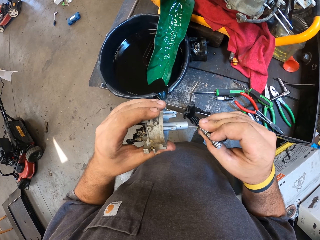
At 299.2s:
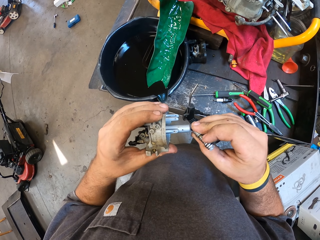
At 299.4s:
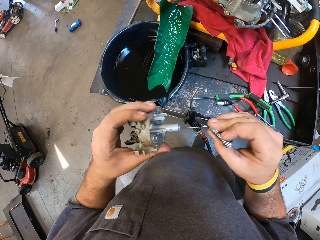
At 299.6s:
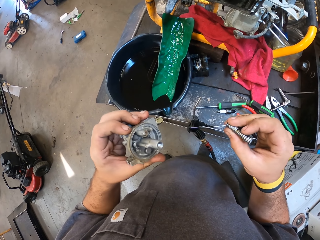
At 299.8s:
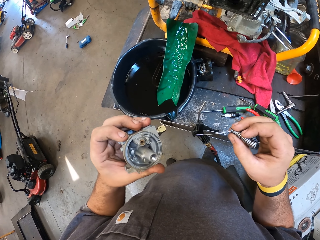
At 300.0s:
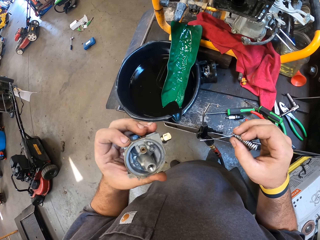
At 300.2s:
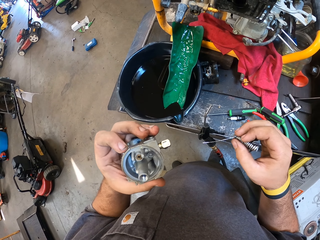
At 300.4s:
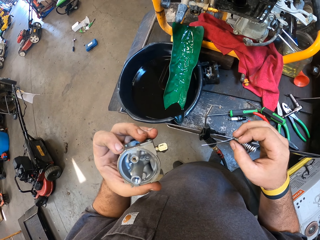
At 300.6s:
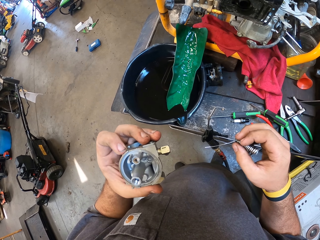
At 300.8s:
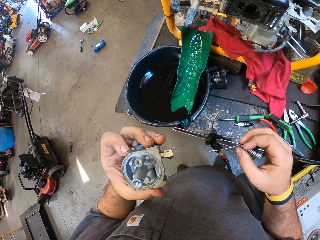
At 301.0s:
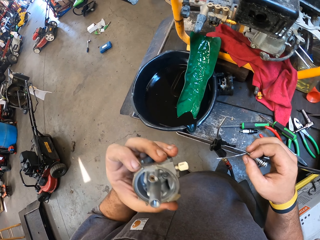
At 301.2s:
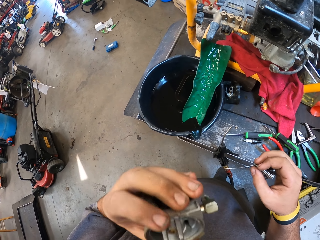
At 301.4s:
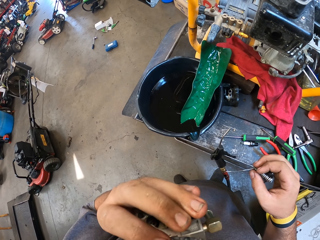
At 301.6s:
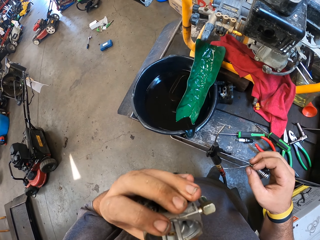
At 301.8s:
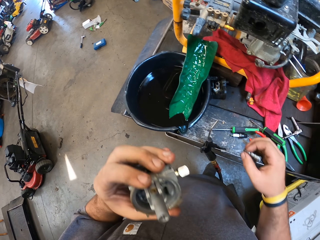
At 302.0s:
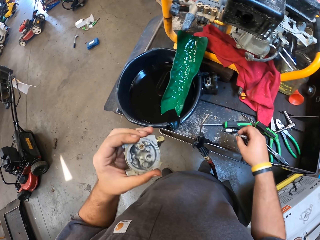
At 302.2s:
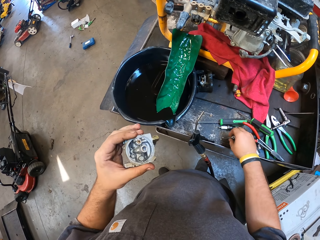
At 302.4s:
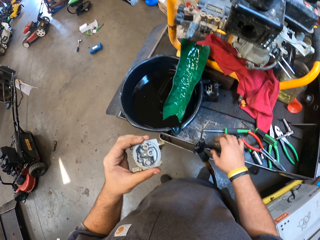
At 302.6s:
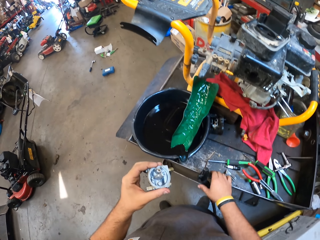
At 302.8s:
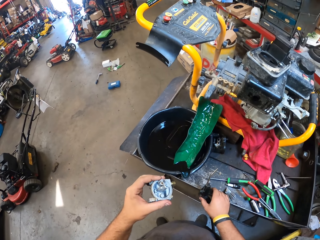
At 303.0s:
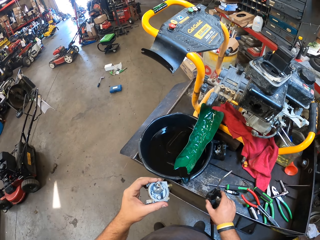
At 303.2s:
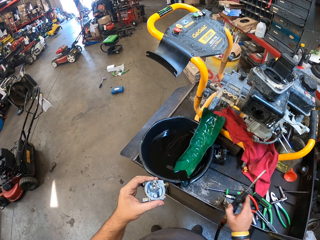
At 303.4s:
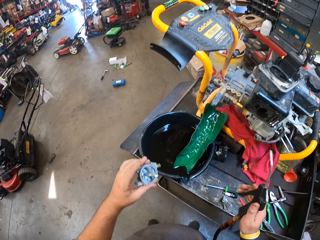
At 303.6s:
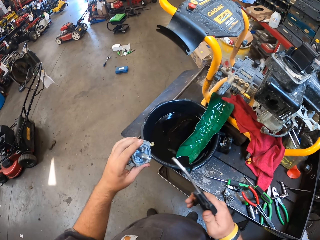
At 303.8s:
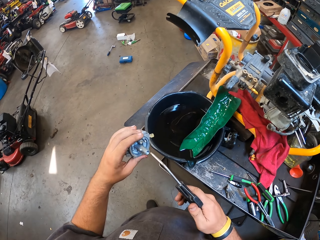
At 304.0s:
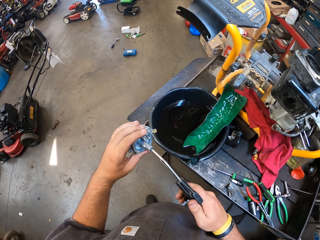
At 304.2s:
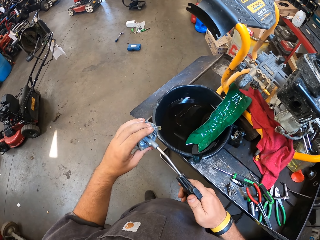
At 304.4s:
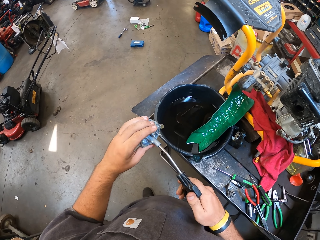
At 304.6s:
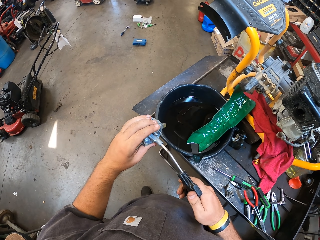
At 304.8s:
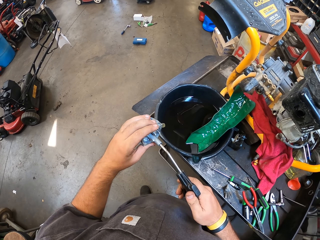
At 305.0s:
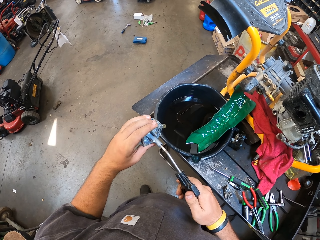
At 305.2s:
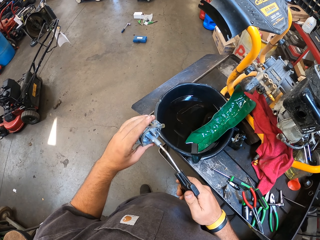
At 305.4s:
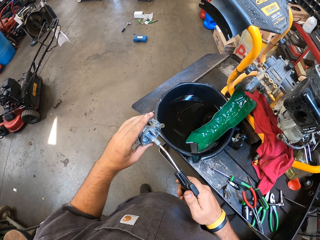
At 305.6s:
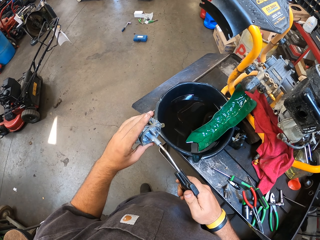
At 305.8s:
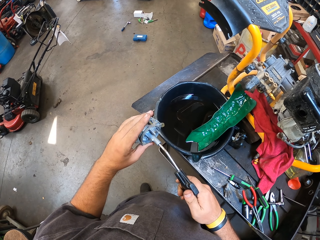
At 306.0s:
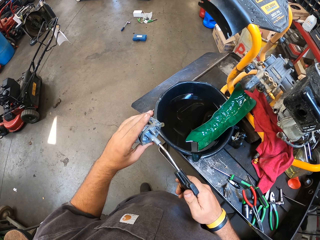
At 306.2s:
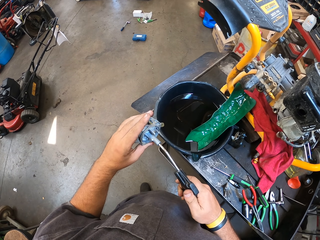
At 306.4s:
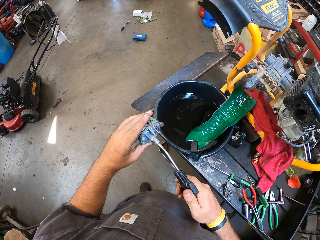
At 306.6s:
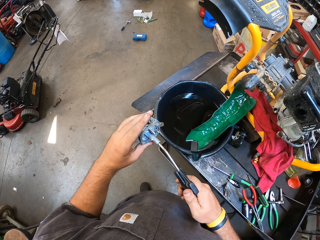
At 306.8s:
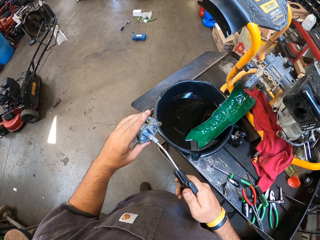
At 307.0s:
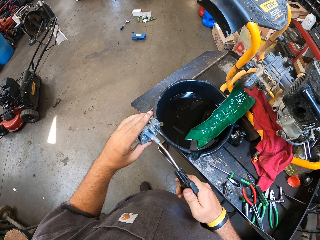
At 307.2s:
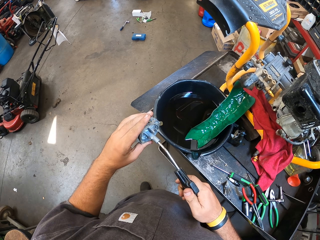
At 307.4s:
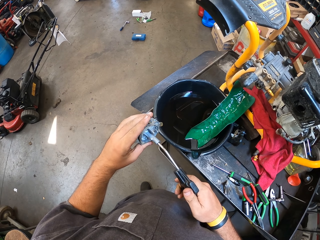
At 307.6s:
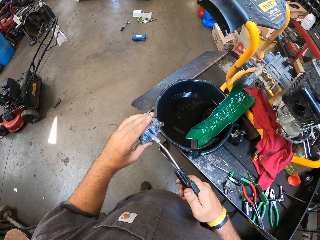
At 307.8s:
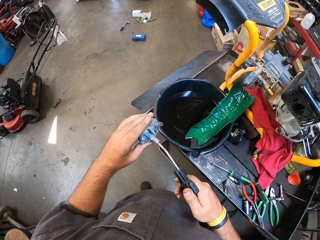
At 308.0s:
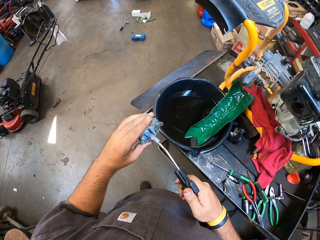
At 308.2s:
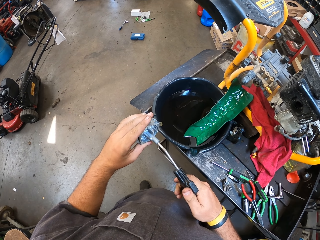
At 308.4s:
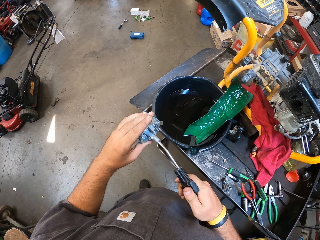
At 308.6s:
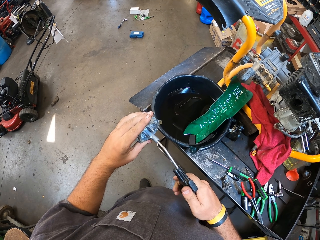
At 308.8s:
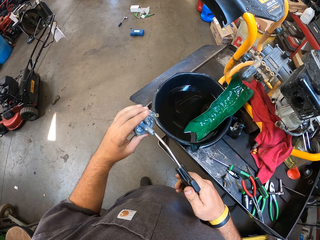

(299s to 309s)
The camera wearer stares at the carburetor in his hand. He puts the pins on the work table. He picks up the electric air pump from the work table. He cleans the carburetor with the electric air pump. He sprays metal.

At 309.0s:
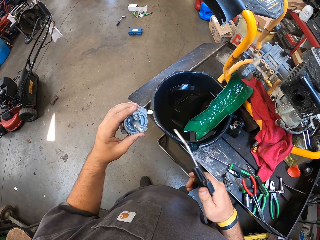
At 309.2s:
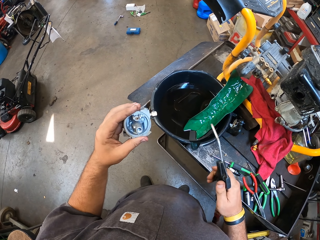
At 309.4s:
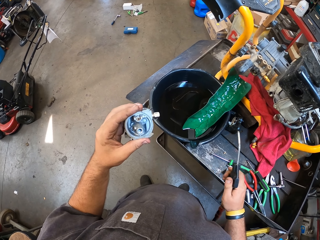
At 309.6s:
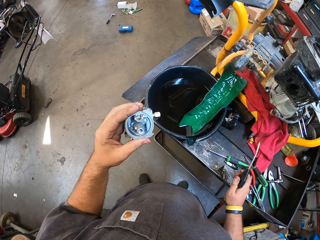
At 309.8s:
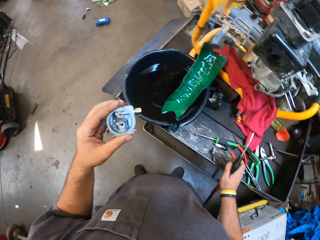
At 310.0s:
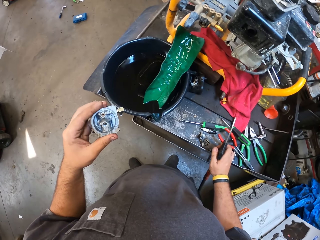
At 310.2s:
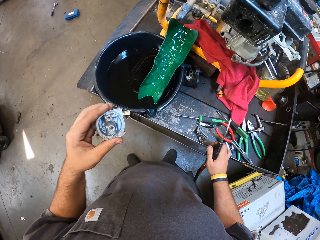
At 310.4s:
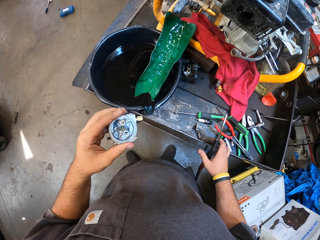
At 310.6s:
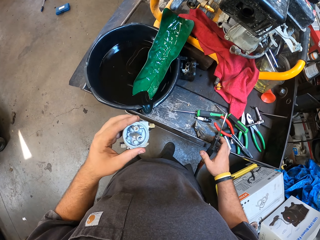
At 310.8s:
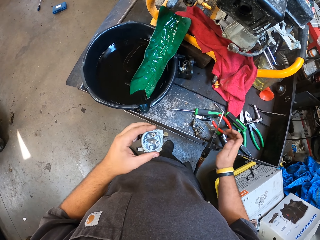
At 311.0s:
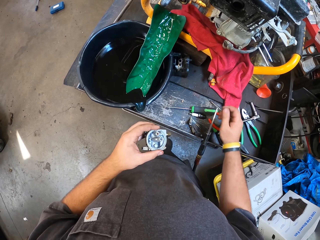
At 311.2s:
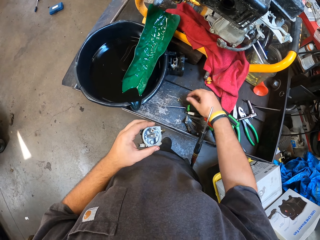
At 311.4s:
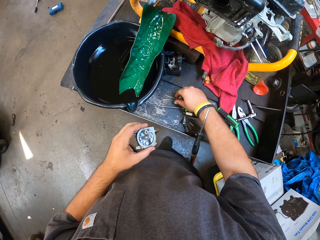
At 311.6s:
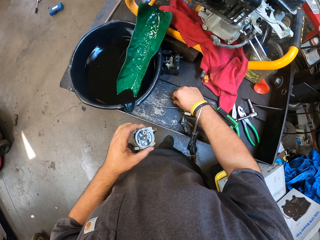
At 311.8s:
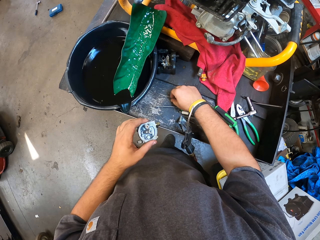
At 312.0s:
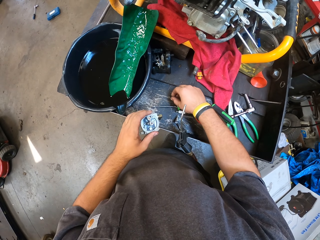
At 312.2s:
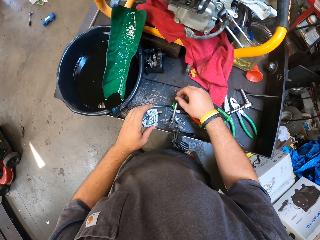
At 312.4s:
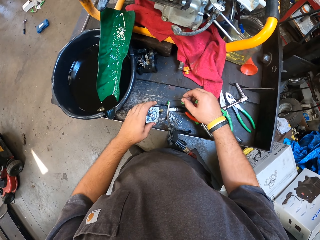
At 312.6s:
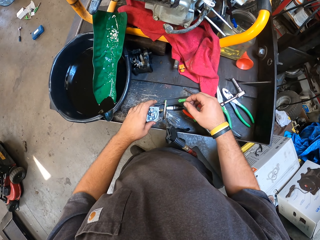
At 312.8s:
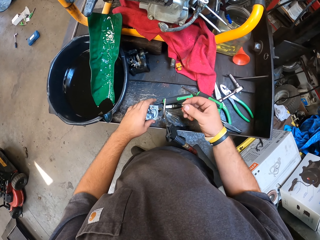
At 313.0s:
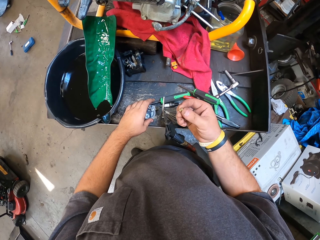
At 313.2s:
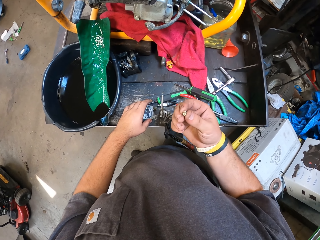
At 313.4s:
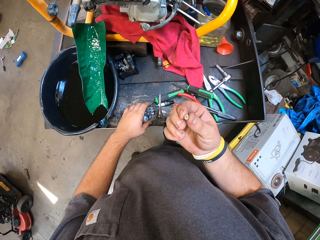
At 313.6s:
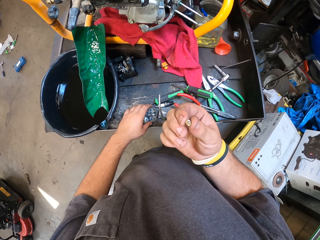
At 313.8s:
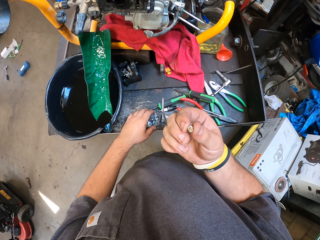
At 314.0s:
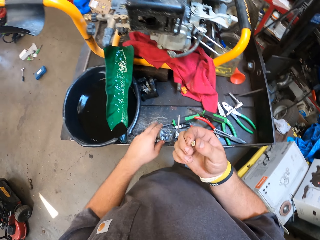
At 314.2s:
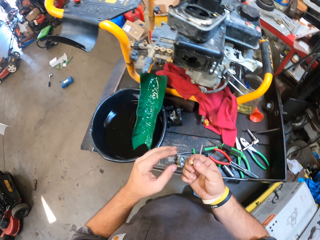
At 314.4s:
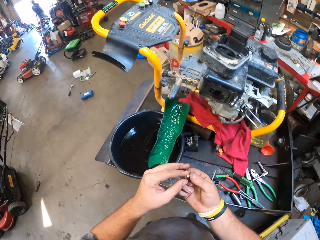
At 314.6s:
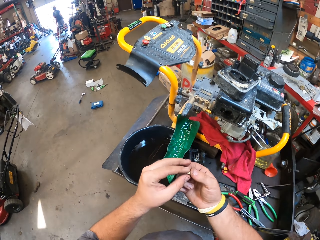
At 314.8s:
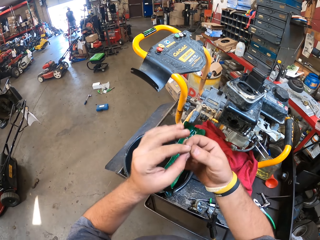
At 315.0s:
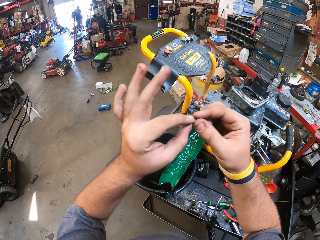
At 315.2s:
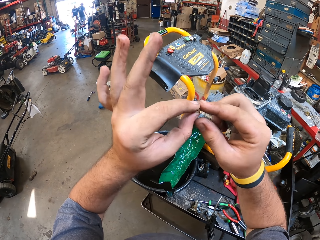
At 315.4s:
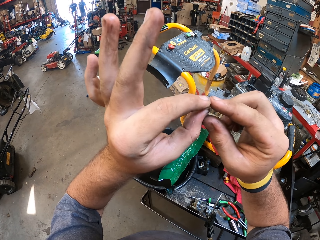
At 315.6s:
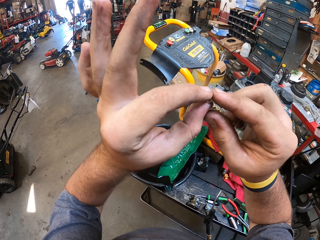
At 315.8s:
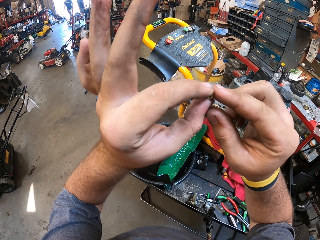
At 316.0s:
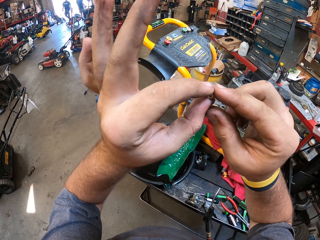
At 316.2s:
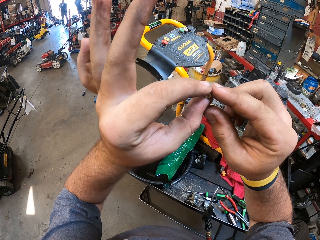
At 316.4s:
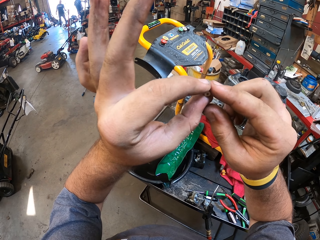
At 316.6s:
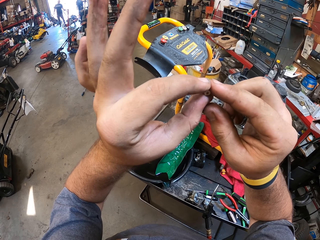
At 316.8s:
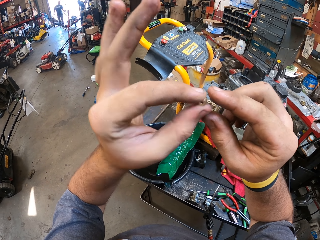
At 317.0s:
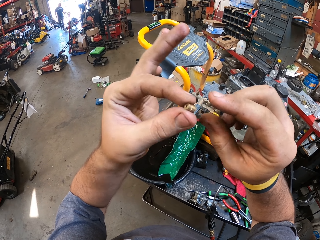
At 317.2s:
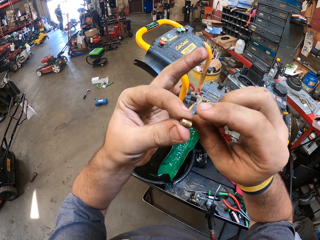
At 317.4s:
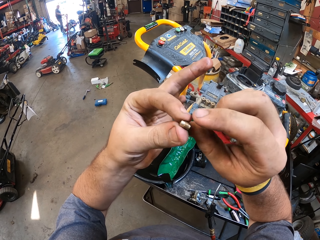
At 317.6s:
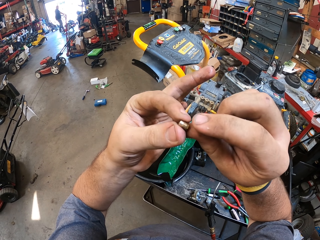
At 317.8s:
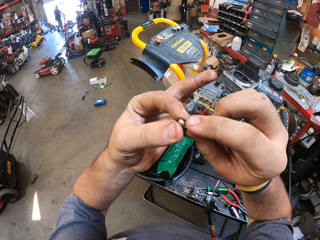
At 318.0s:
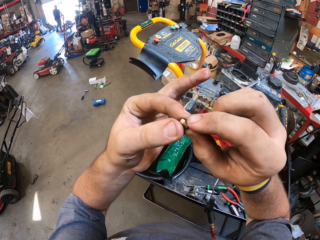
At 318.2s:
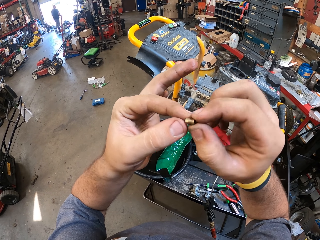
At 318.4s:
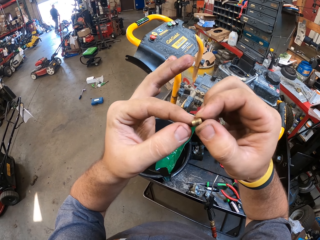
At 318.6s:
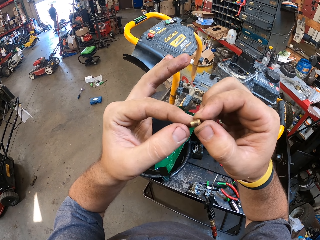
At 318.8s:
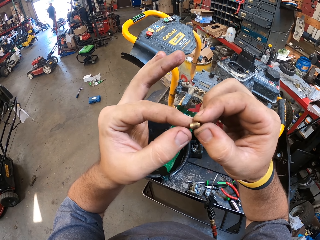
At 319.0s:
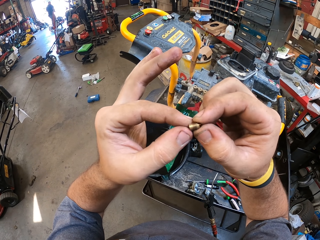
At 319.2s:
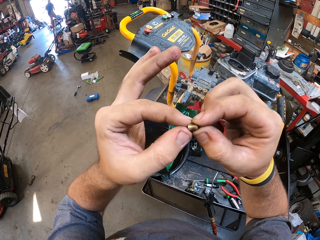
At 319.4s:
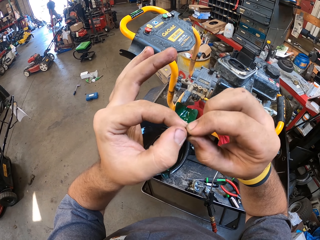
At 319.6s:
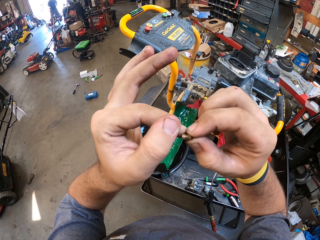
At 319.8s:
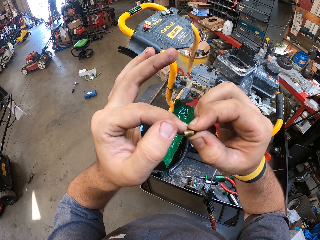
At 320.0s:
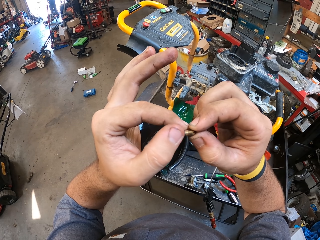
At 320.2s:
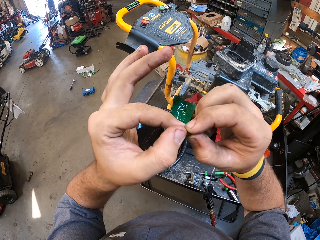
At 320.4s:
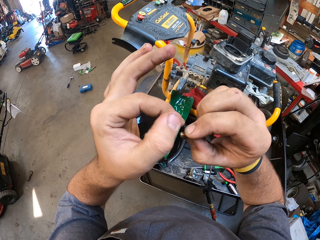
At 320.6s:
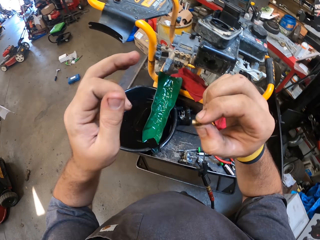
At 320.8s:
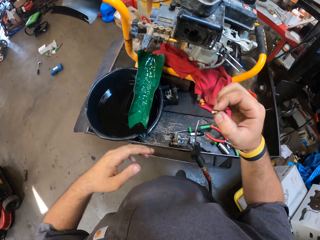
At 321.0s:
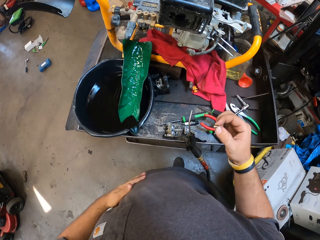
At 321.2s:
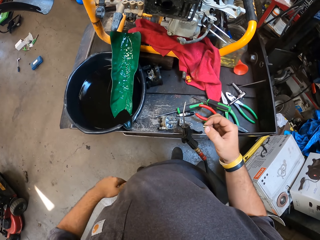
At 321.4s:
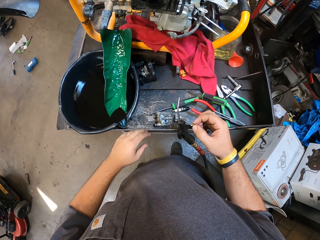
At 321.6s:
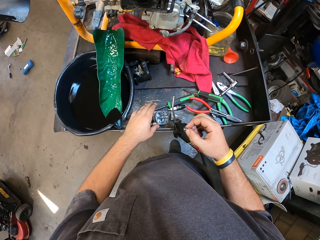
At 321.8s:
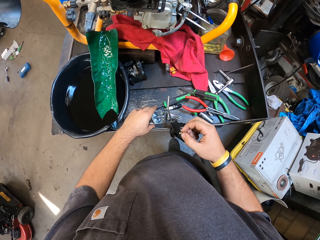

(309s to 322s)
The camera wearer hangs the electric air pump on the work table. He picks up the screw from the work table. He puts the carburetor on the work table. He stares at the screw in his hand.
